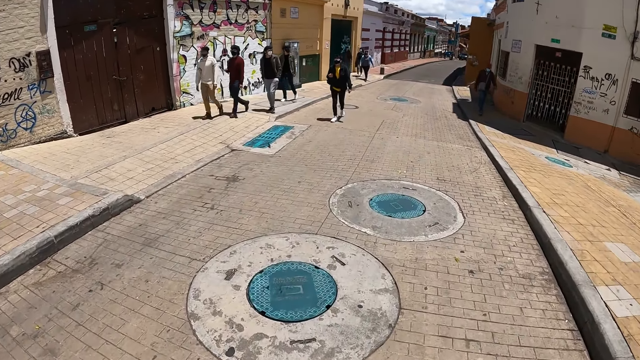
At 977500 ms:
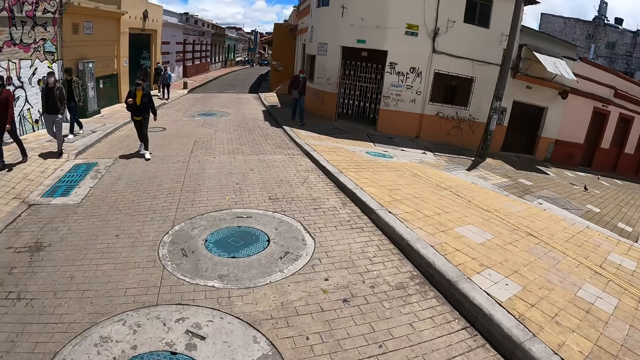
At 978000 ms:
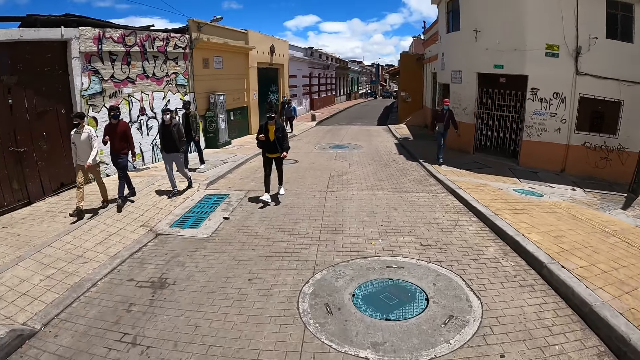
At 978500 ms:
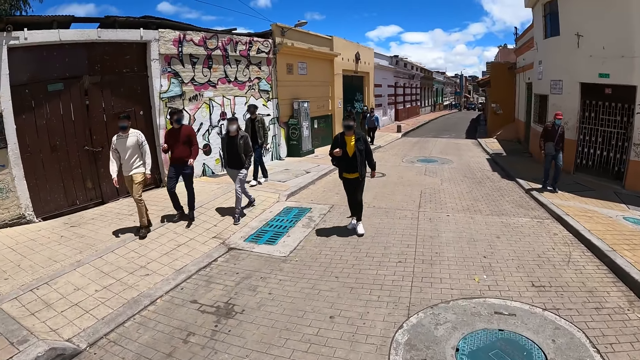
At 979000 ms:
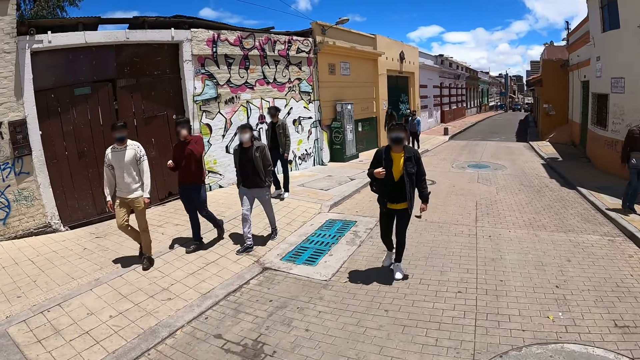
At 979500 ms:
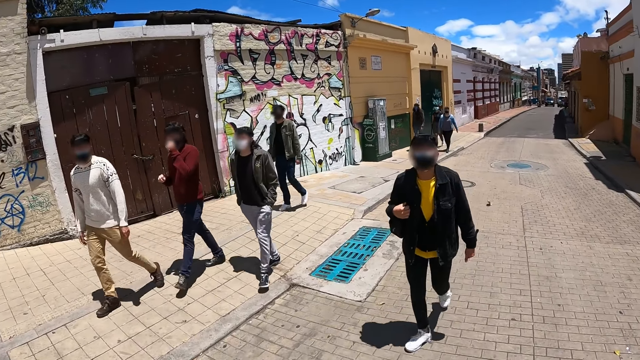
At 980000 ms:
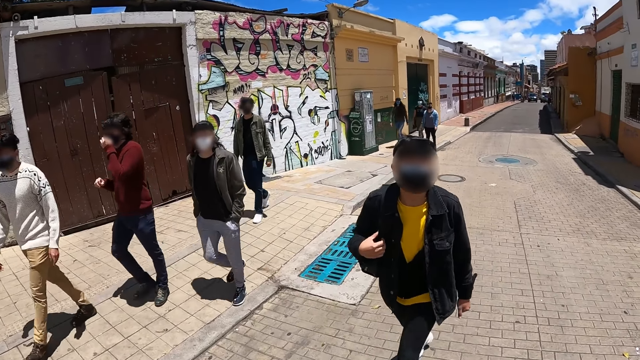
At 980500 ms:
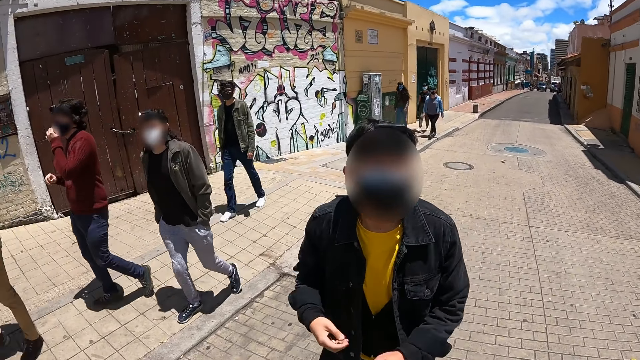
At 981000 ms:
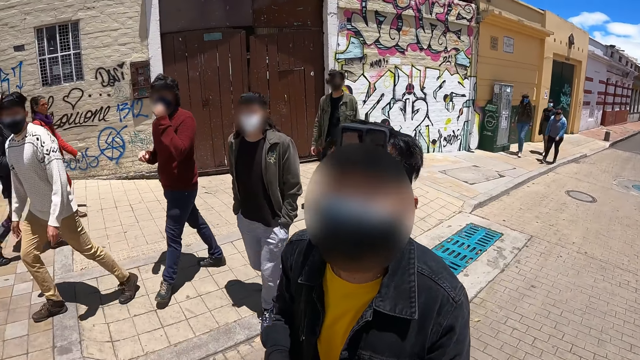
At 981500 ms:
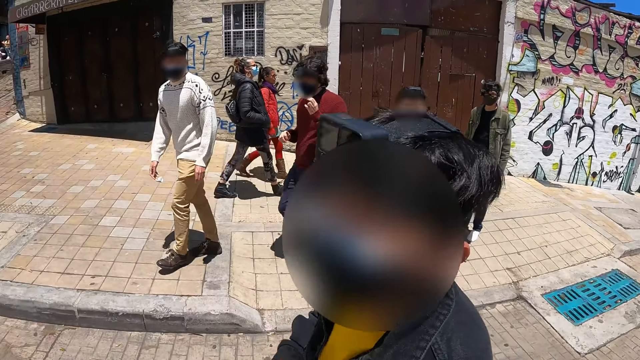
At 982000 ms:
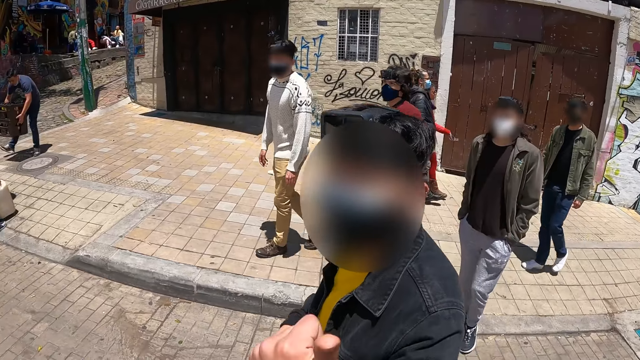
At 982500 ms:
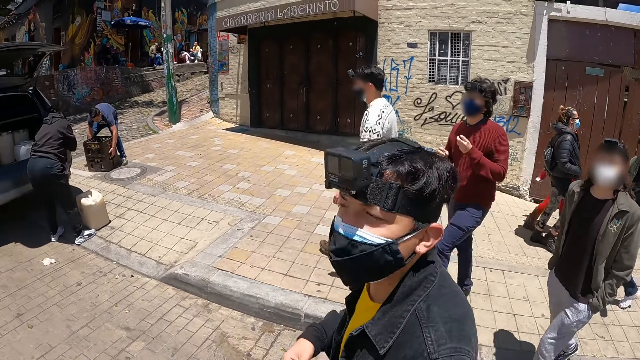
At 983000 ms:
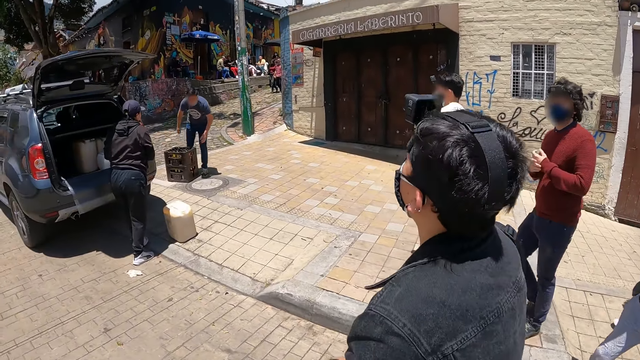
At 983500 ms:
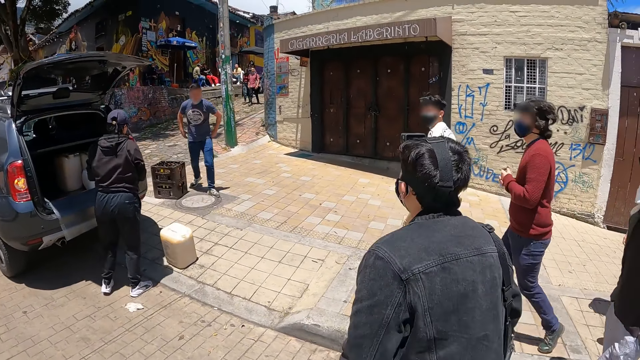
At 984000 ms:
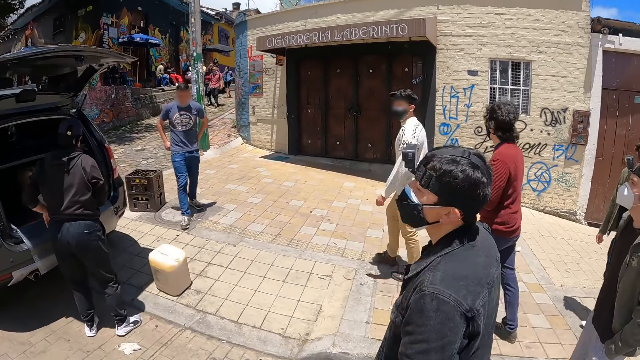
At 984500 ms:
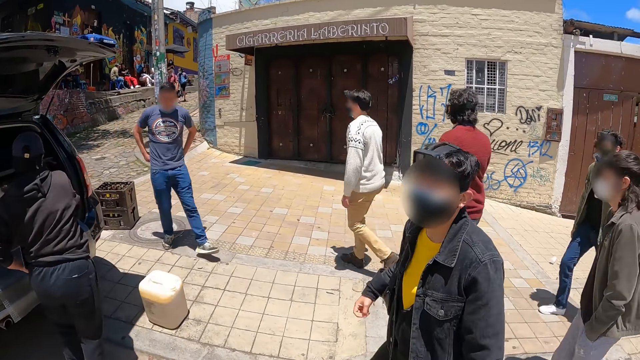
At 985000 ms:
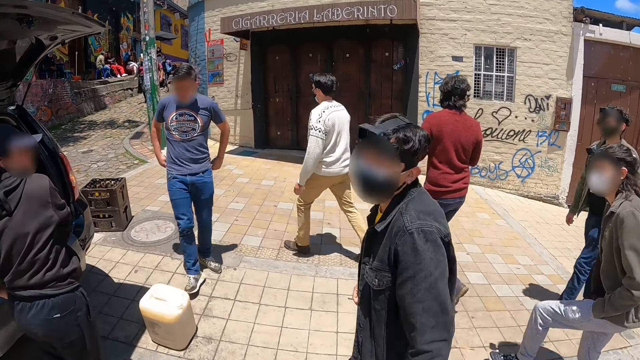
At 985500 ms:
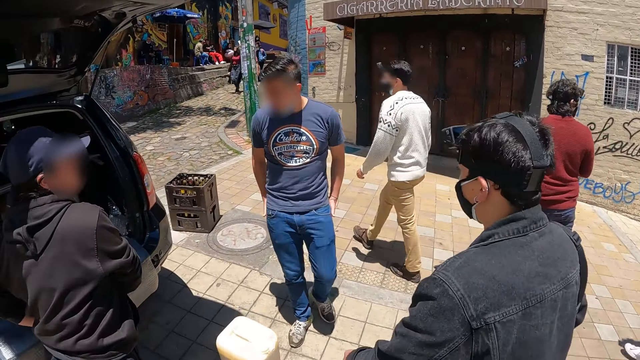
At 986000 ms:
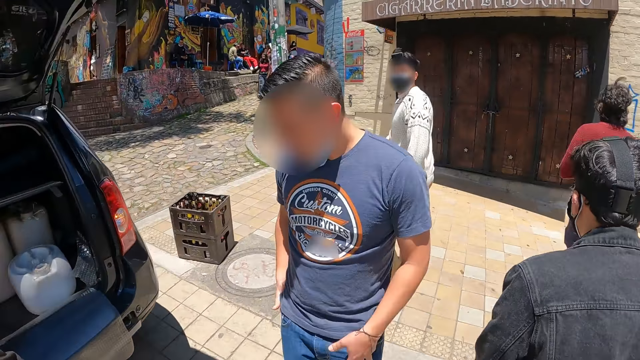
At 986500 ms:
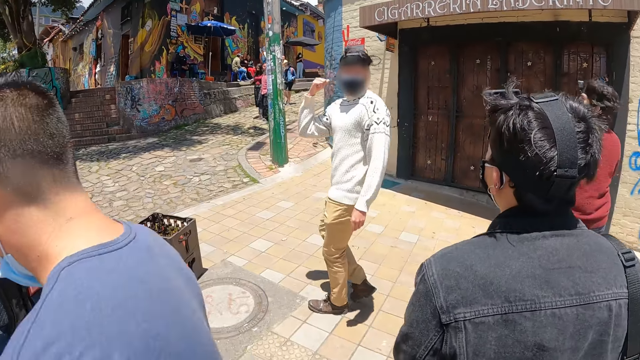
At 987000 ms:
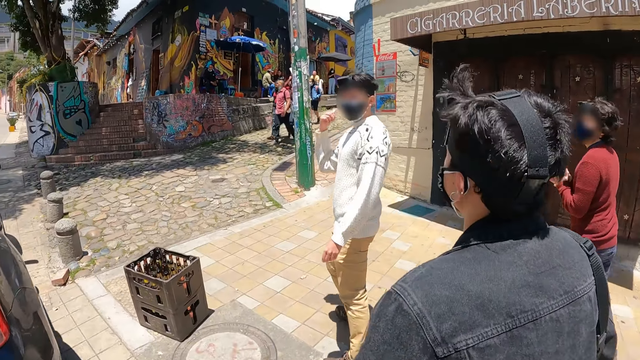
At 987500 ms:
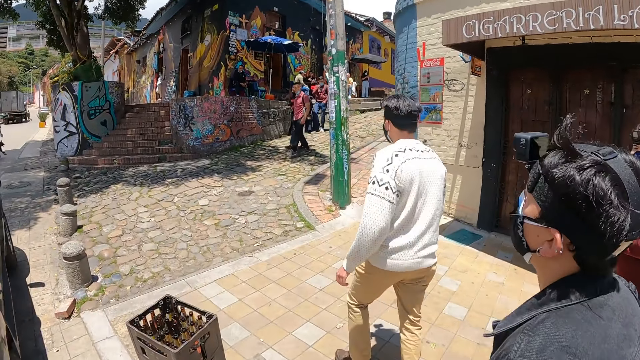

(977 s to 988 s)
The camera wearer walks towards a man. They walk on the road. They look at a person. They look at the man. They converse with the man. They look at the man. They walk around the street. They converse with the man.

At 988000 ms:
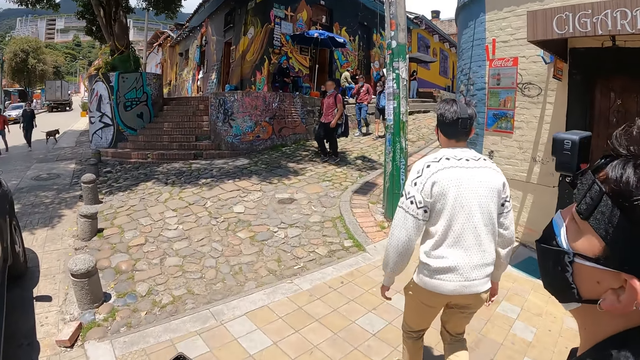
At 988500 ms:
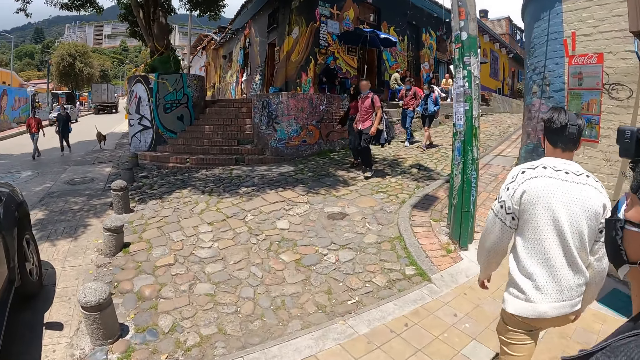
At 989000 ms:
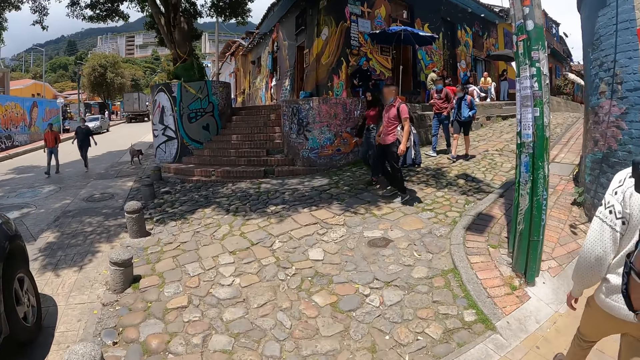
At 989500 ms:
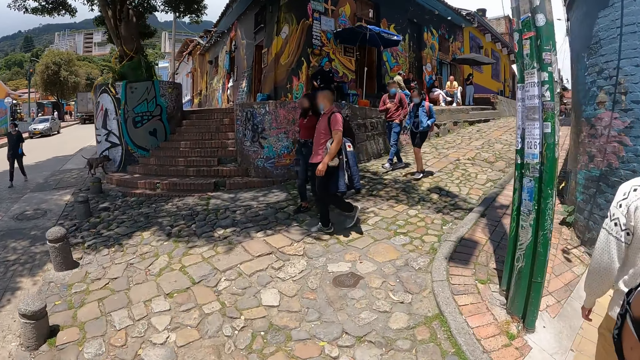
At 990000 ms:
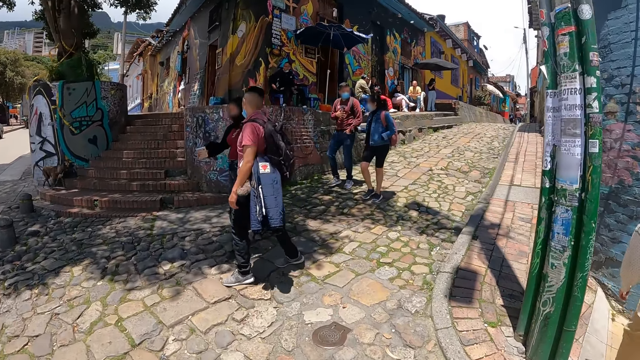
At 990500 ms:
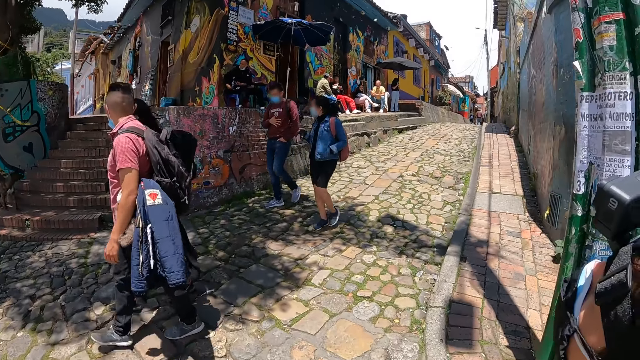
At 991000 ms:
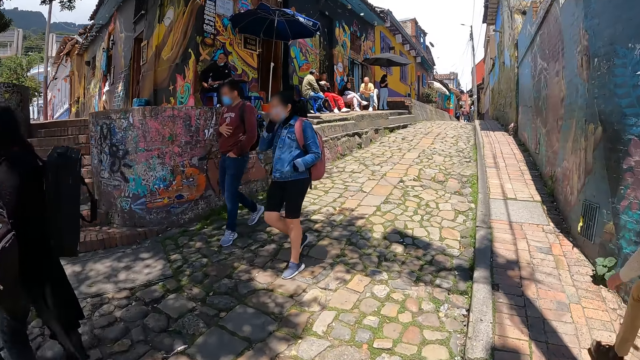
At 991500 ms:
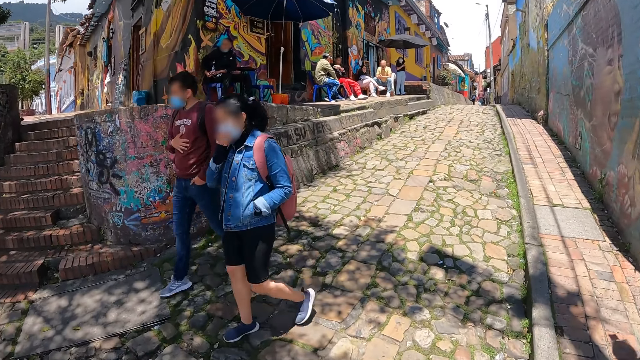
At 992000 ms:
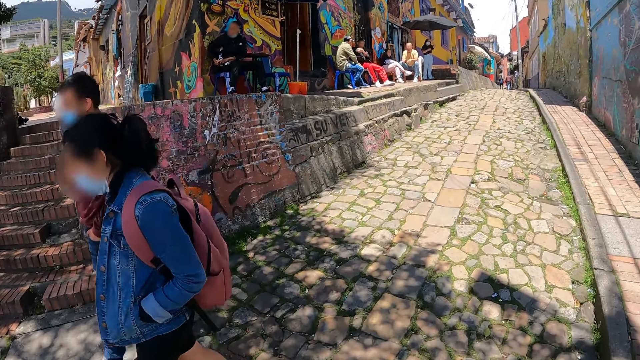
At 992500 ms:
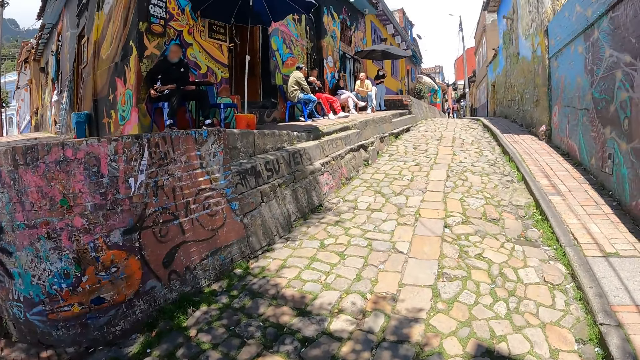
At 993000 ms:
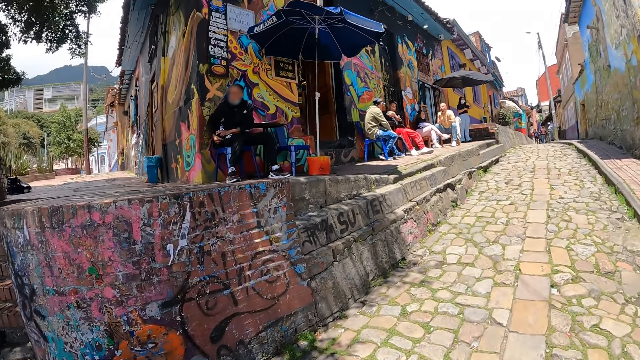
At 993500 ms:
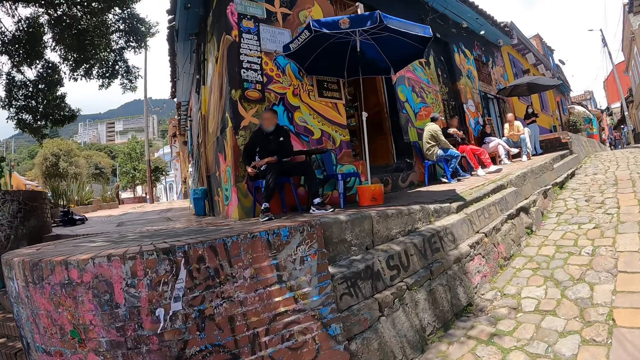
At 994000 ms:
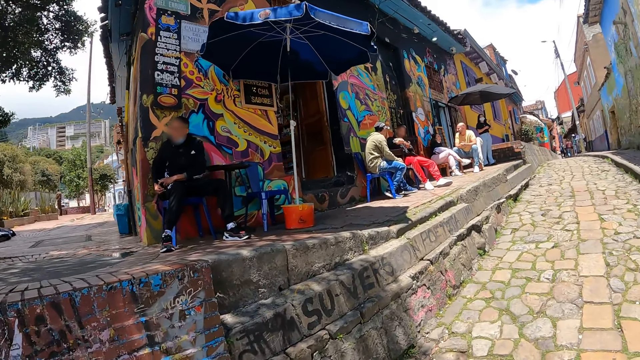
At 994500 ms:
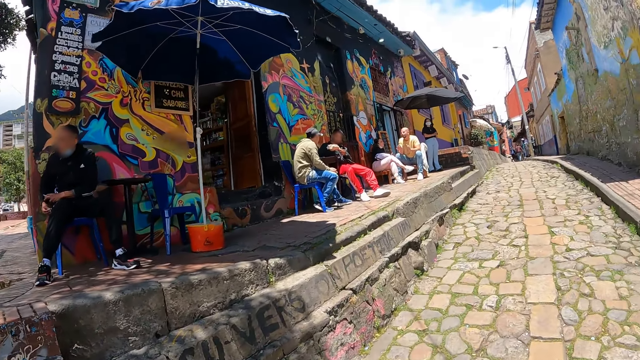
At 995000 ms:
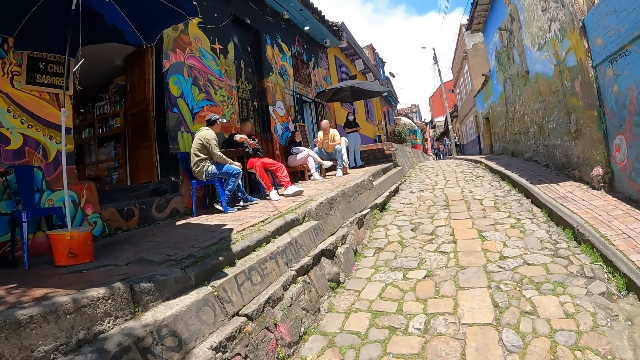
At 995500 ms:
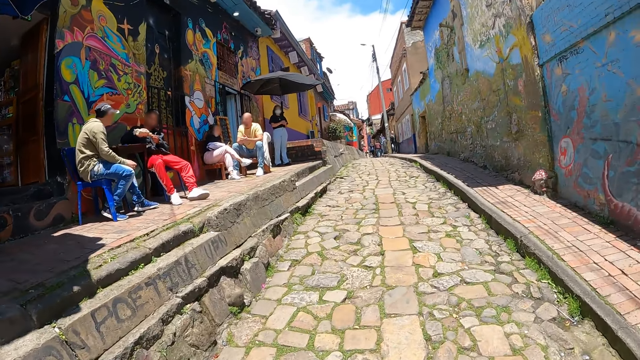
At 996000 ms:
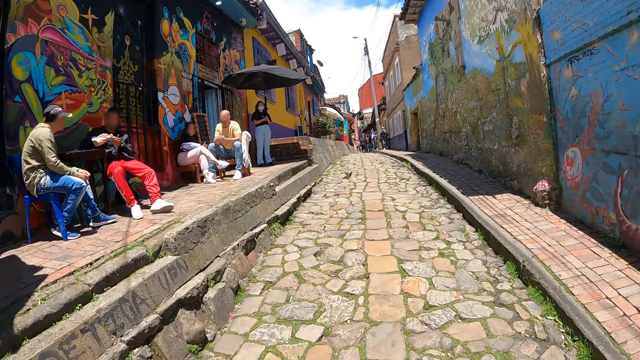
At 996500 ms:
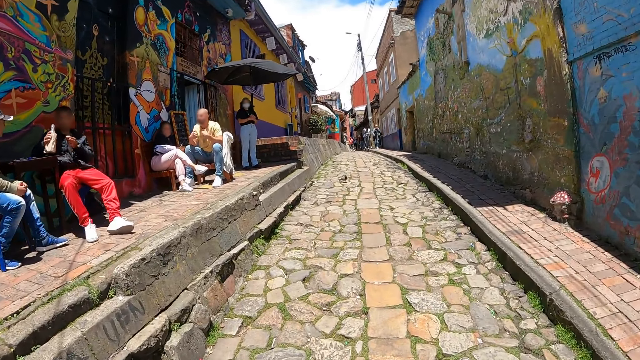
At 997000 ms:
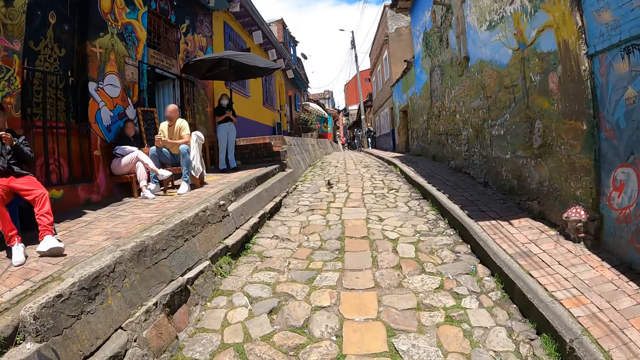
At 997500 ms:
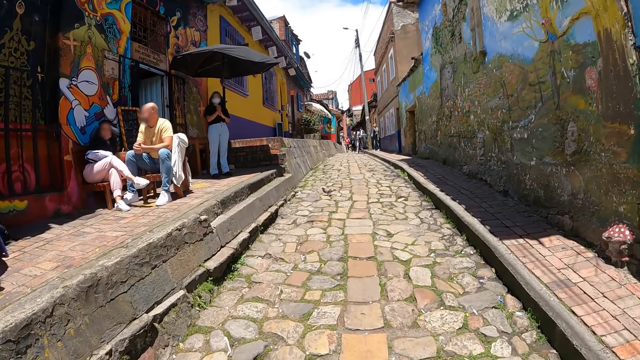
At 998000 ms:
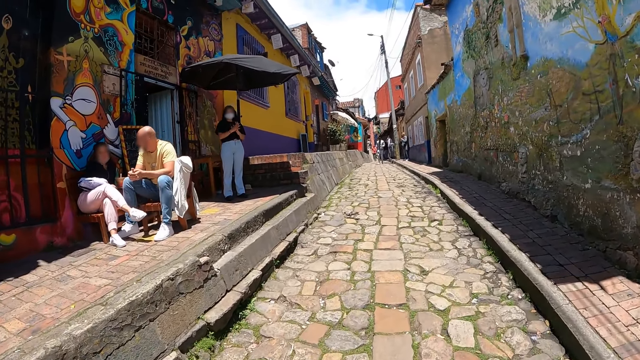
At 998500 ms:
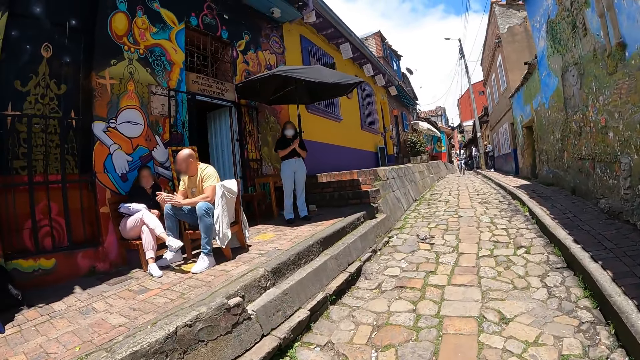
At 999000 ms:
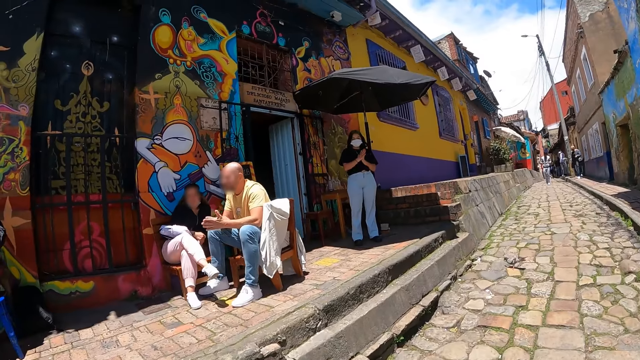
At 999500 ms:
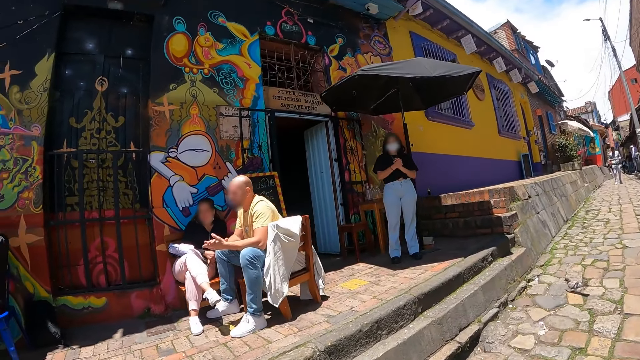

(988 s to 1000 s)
The camera wearer walks on a road. They look at a painting on a wall. They walk on the road.
